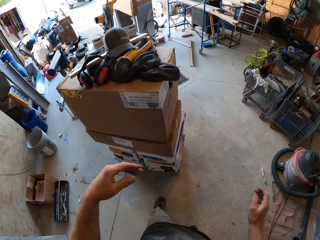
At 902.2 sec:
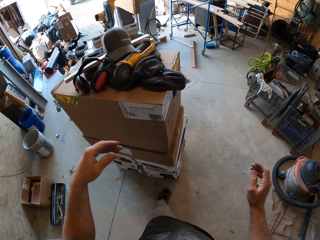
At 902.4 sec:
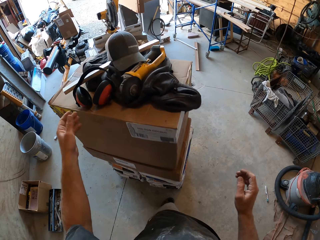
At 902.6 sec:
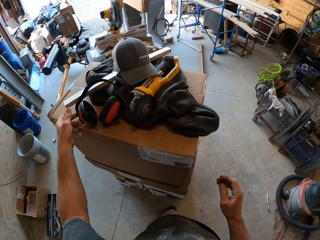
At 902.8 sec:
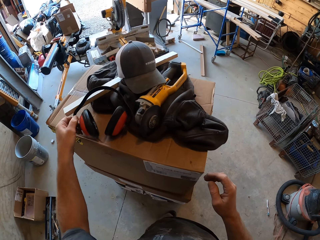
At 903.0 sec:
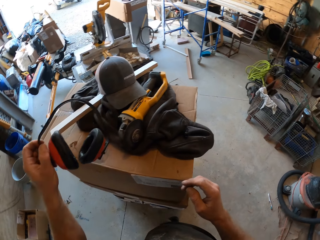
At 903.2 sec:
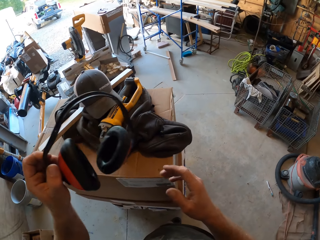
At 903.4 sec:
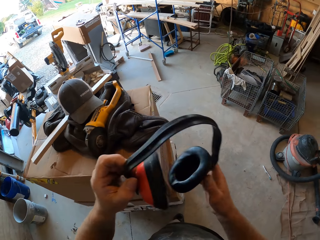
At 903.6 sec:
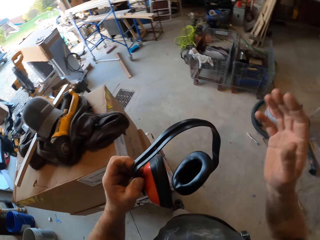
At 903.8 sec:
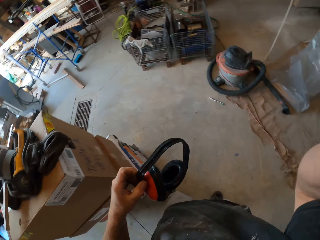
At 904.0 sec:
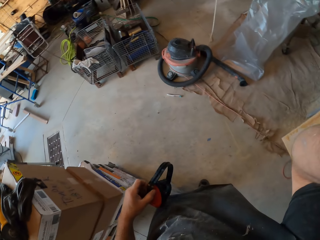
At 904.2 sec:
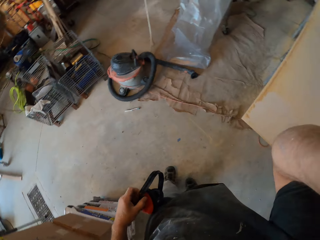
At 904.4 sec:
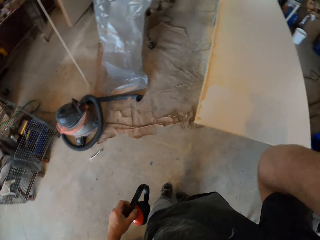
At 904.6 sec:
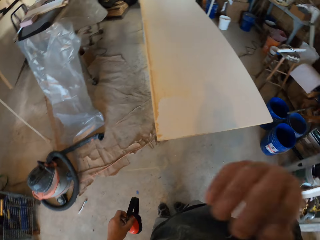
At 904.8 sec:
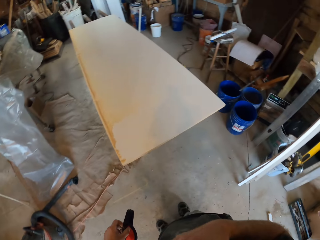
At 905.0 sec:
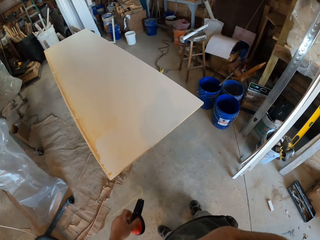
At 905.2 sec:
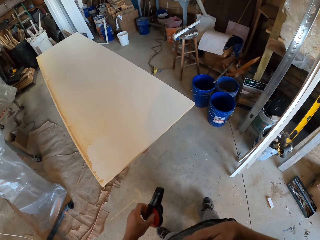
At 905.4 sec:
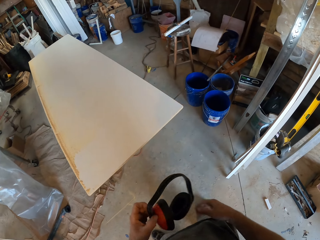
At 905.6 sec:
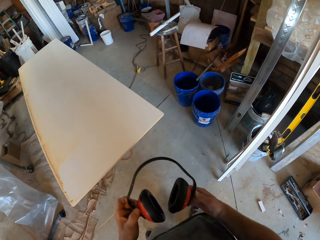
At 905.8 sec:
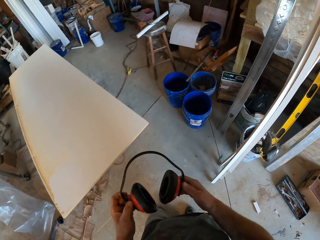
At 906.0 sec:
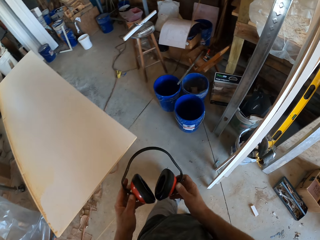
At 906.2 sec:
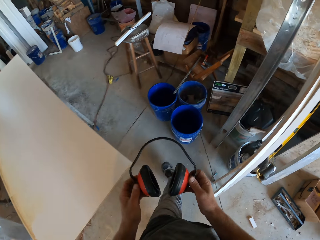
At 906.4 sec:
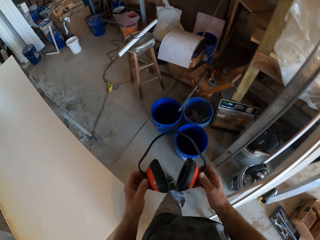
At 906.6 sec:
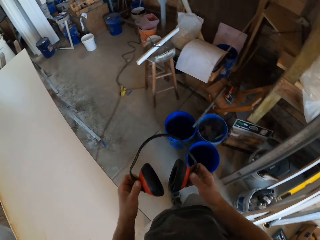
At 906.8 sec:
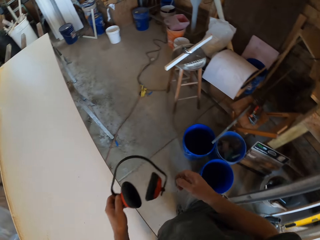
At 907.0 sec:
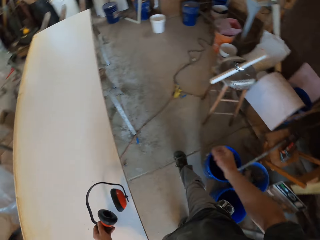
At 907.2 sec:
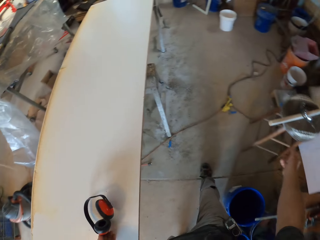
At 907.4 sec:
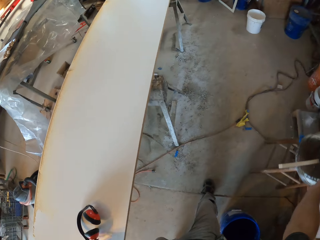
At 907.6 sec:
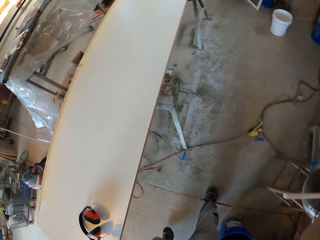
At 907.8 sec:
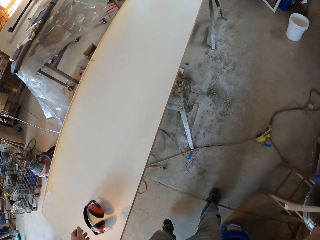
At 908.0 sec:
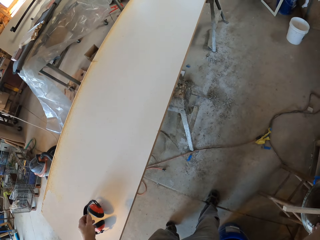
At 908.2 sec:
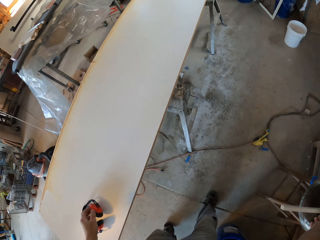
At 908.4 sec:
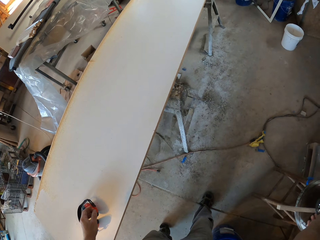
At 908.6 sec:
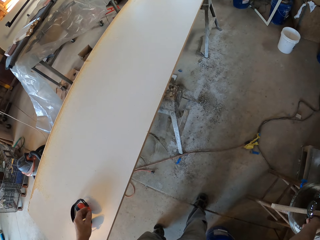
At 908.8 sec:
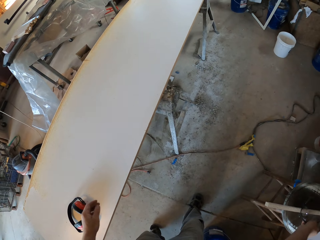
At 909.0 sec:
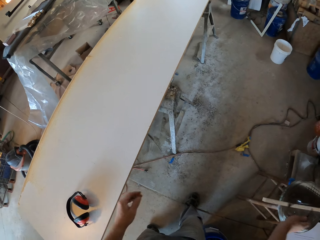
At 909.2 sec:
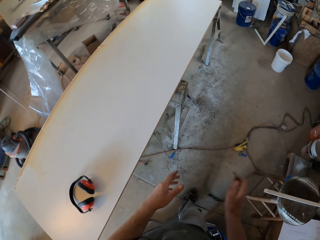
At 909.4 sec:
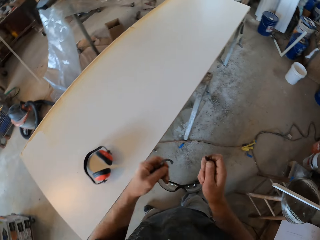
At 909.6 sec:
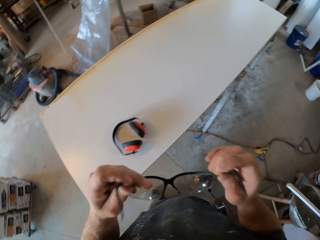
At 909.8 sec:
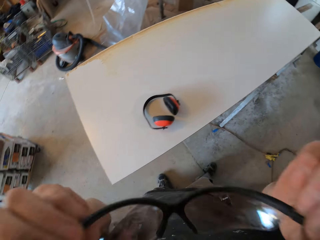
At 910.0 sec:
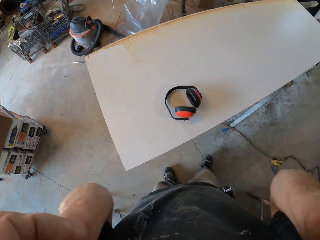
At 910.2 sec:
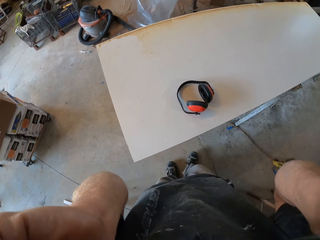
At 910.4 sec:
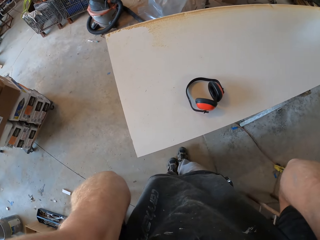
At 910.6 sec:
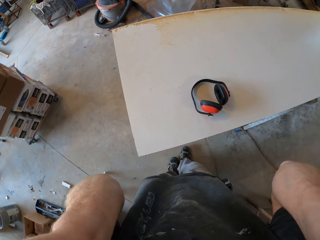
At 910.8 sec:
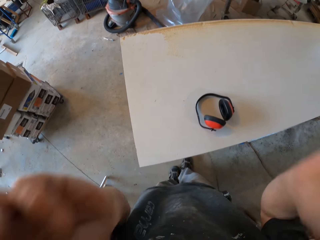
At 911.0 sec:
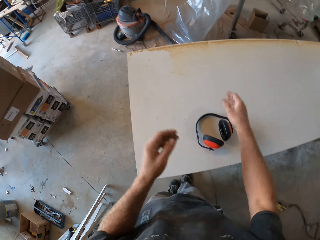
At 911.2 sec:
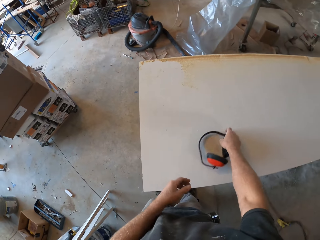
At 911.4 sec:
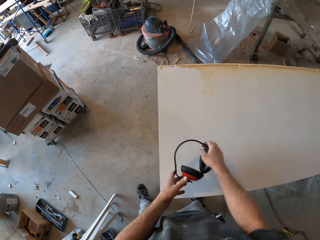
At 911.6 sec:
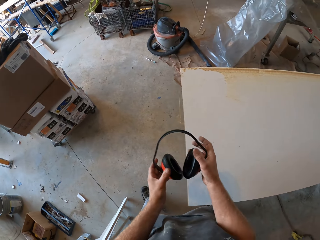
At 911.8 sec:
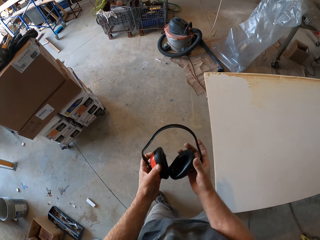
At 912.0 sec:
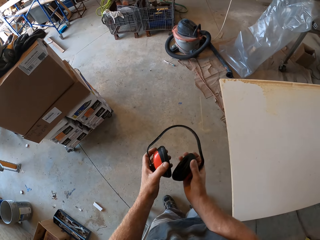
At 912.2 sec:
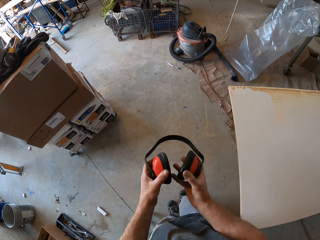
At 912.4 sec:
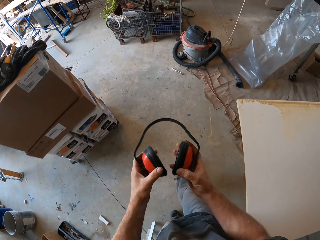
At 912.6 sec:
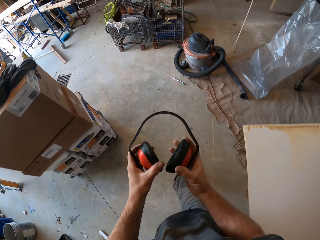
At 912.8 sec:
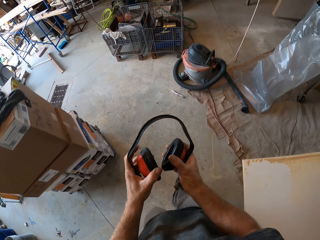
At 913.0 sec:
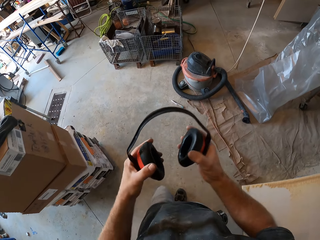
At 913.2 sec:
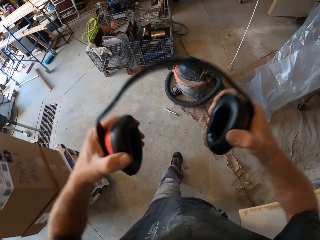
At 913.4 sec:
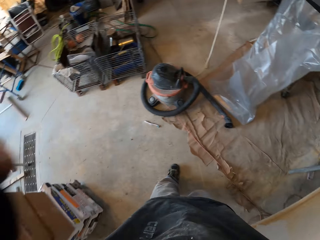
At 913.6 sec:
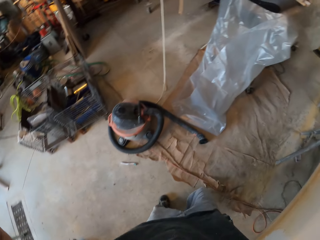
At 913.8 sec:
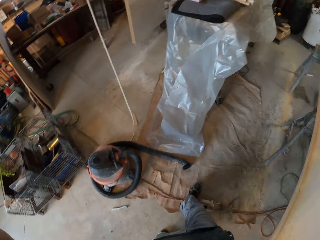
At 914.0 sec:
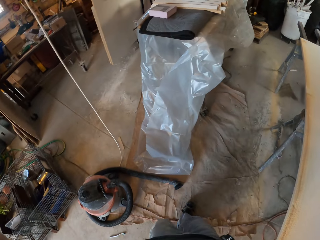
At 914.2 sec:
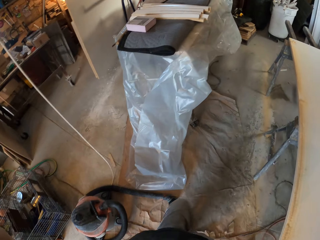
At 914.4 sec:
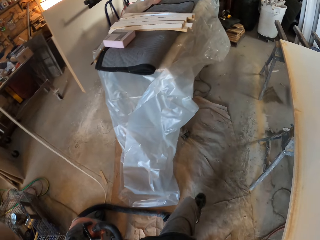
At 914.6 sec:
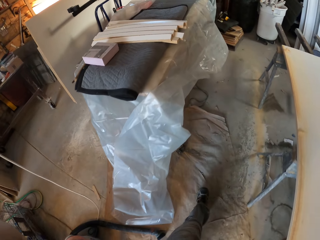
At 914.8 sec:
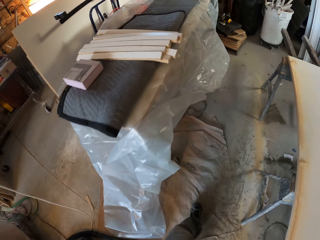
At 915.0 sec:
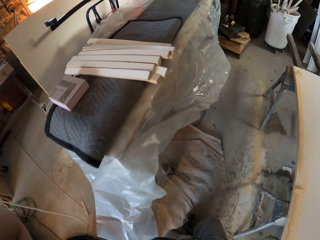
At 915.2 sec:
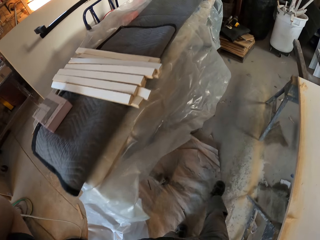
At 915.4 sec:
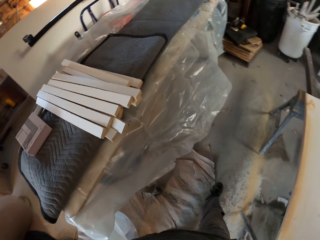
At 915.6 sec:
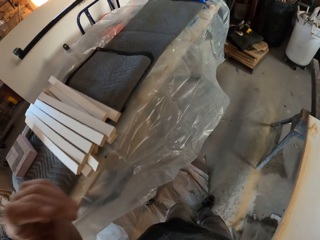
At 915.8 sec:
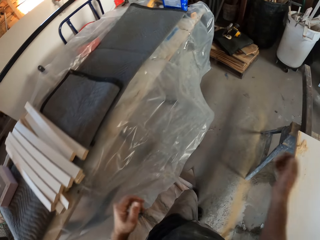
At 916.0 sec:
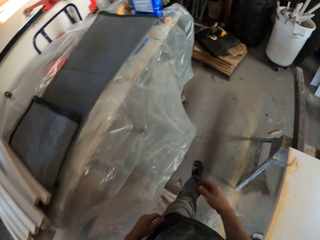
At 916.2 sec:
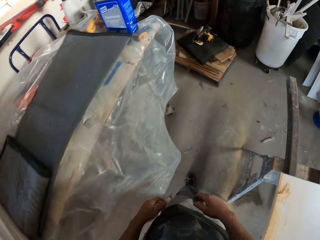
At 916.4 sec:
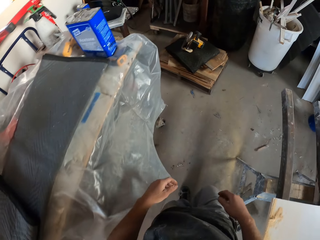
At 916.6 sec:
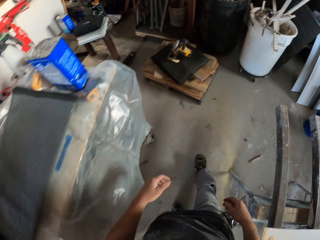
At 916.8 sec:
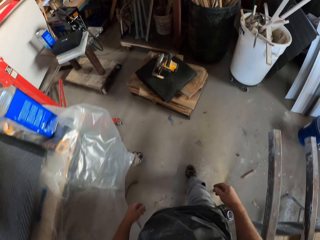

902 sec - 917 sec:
The camera wearer looks around. They pick up the headphones and adjust the camera. They look around. They drop the headphones, pick up the safety glasses, and put on the safety glasses. They pick up the headphones and put on the headphones. They look around.

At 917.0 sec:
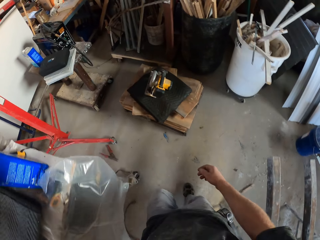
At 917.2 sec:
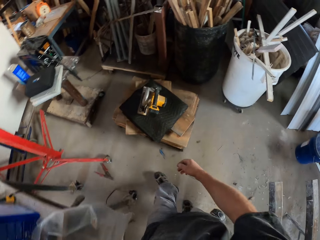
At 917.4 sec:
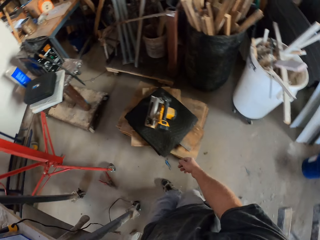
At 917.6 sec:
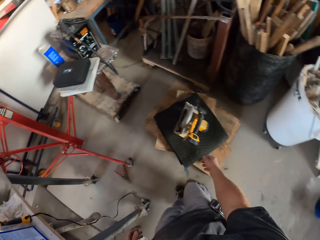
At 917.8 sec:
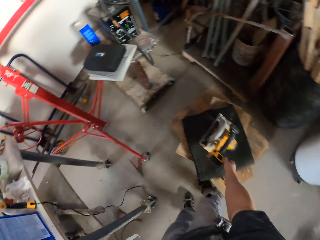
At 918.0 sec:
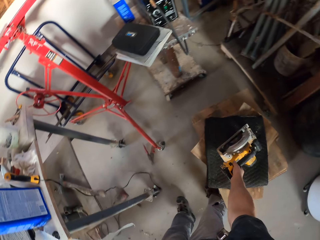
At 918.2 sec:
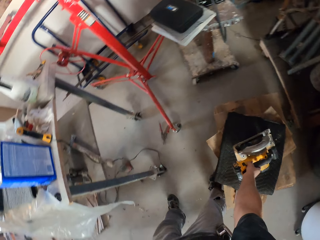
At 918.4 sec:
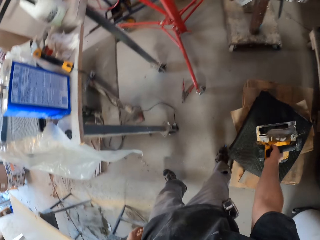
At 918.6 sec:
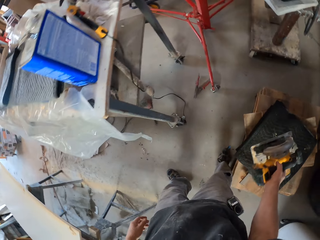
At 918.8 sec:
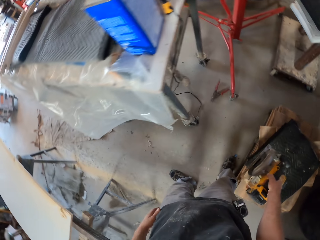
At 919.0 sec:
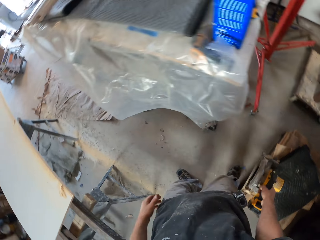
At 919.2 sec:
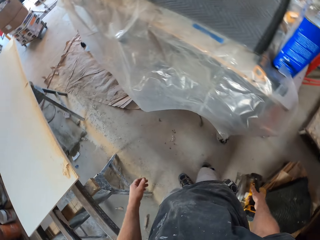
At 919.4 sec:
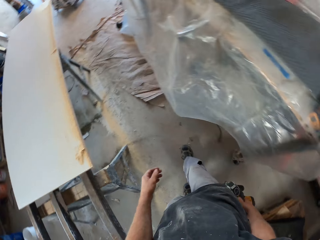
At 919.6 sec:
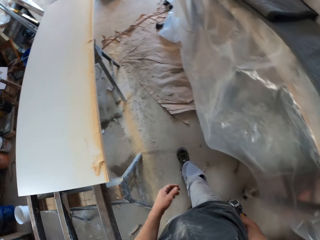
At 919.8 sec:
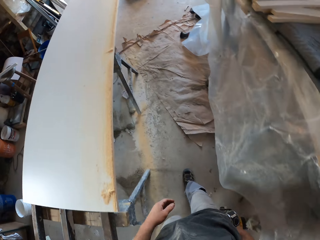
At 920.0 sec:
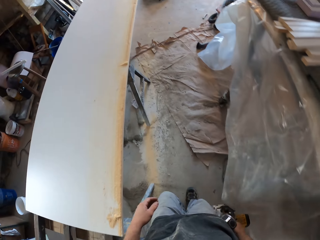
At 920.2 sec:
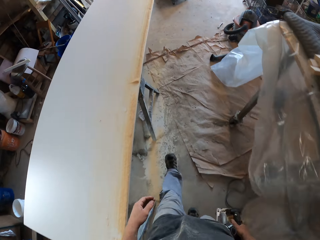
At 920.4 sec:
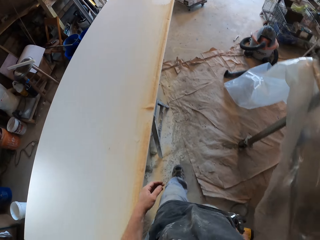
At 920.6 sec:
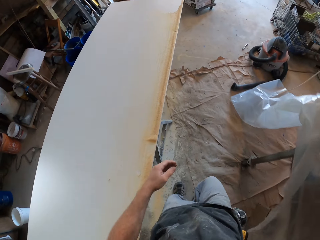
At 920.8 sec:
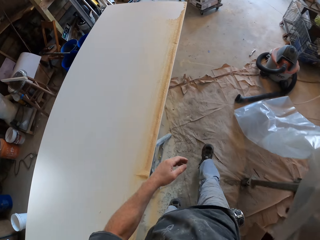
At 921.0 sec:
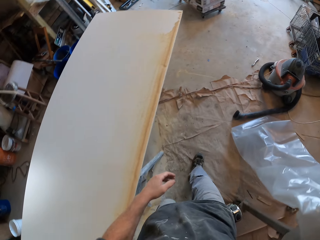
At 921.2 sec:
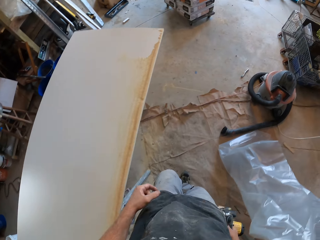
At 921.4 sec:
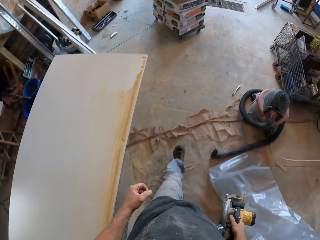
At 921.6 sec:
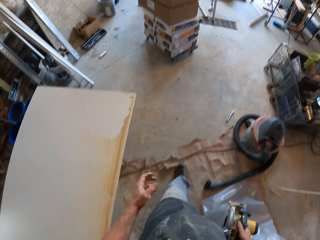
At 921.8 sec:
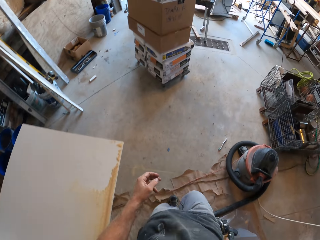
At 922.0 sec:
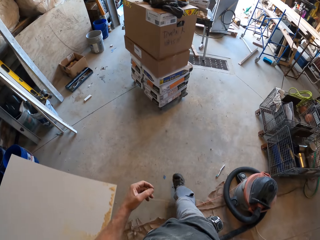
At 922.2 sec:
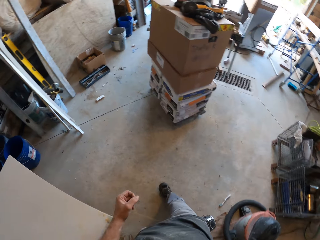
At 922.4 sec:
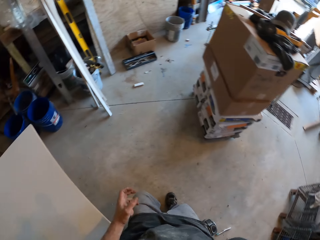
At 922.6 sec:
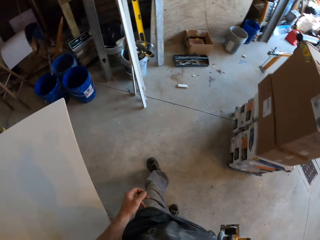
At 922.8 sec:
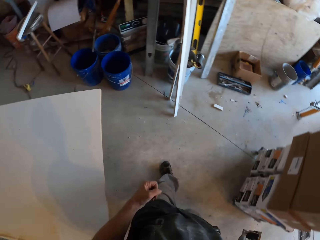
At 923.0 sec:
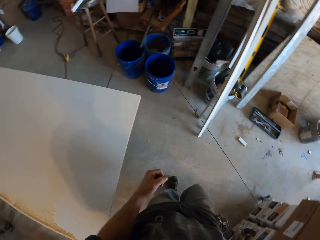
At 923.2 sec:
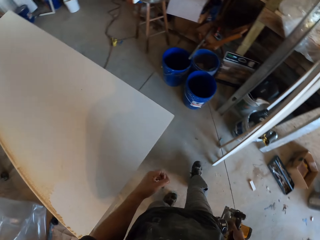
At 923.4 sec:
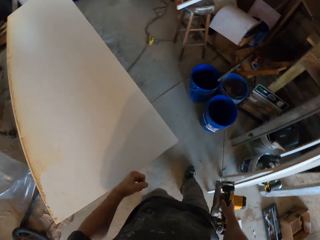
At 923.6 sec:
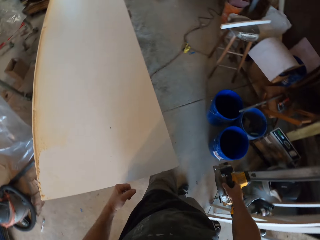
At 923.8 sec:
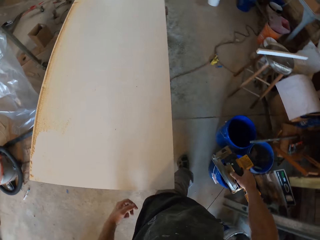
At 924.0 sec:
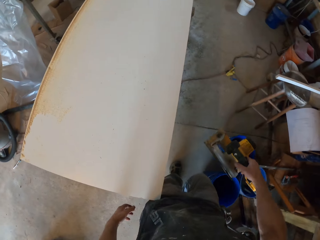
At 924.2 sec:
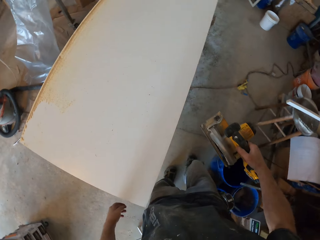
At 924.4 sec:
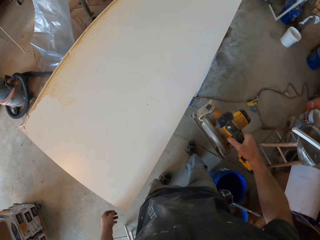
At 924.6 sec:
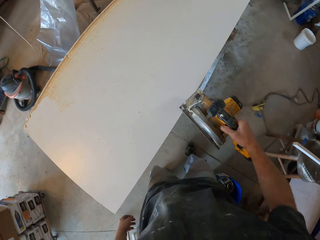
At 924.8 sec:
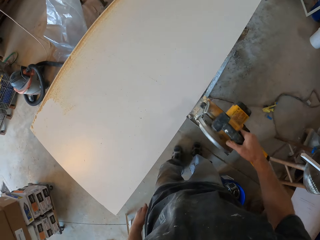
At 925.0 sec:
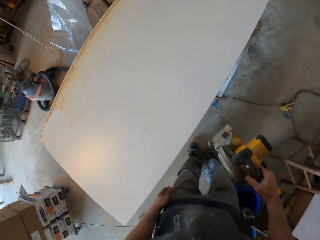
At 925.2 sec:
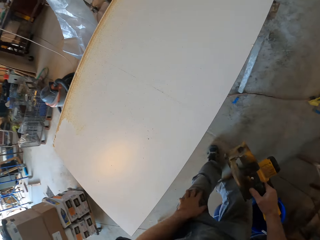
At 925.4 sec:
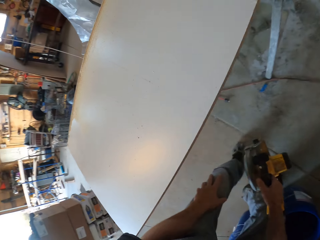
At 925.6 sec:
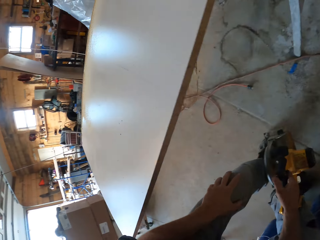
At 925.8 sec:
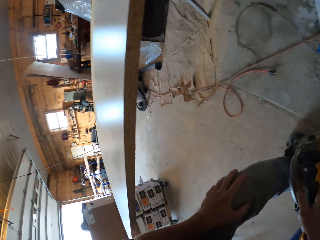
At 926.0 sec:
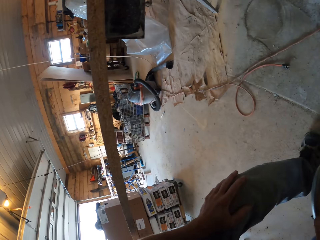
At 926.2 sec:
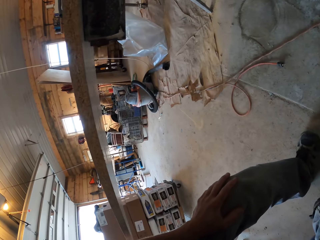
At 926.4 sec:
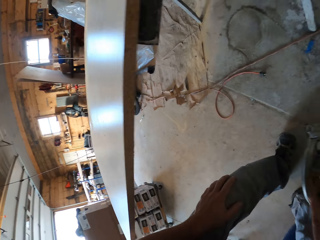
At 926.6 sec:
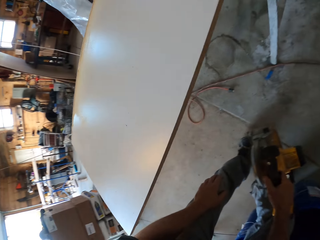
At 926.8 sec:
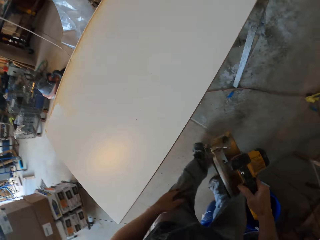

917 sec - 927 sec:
The camera wearer picks up a DeWalt wood cutter. They look around. They observe the board.
